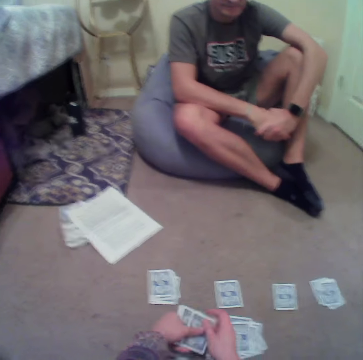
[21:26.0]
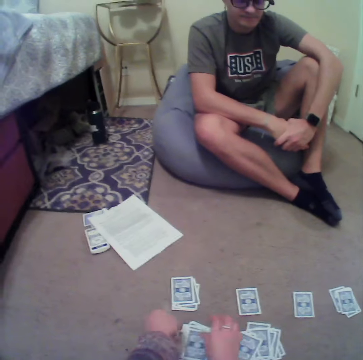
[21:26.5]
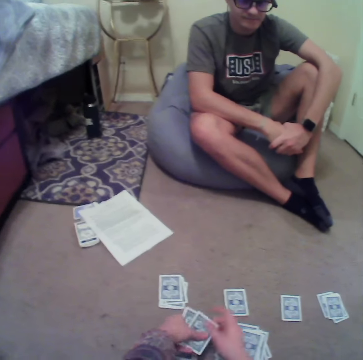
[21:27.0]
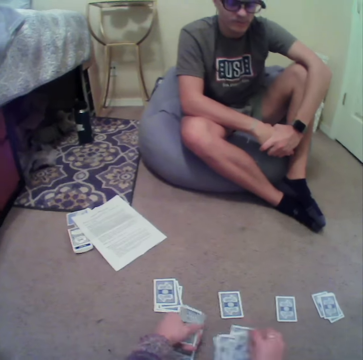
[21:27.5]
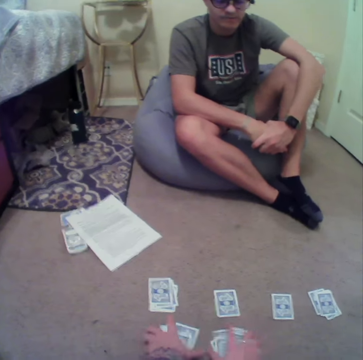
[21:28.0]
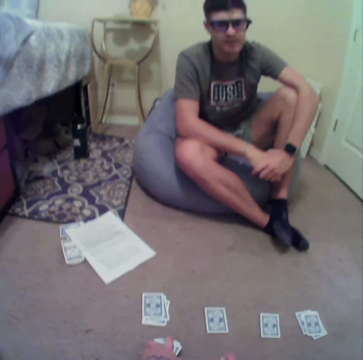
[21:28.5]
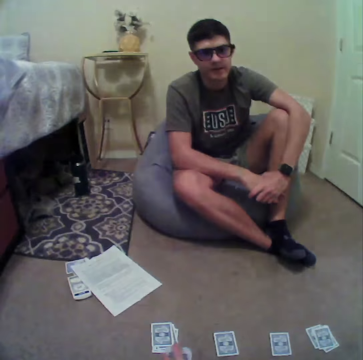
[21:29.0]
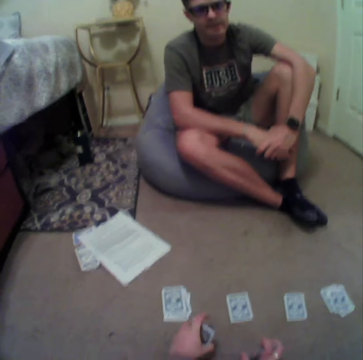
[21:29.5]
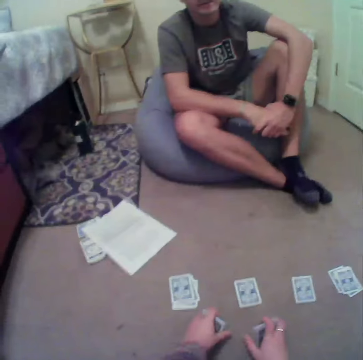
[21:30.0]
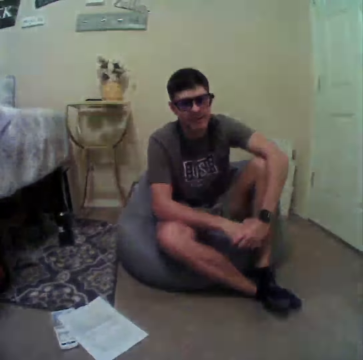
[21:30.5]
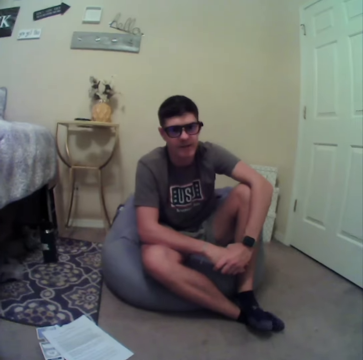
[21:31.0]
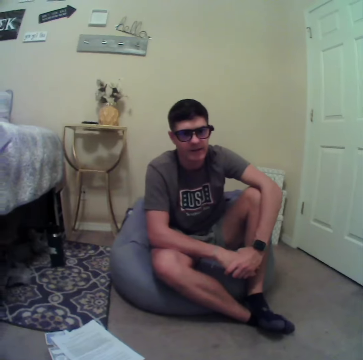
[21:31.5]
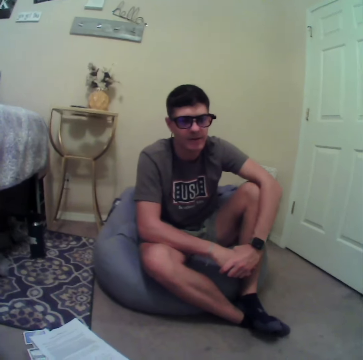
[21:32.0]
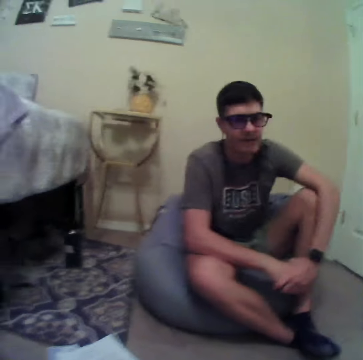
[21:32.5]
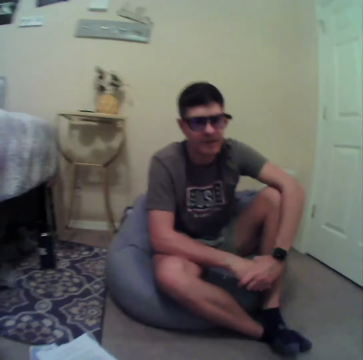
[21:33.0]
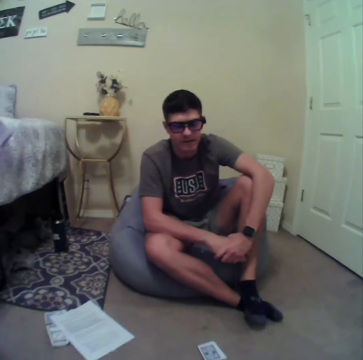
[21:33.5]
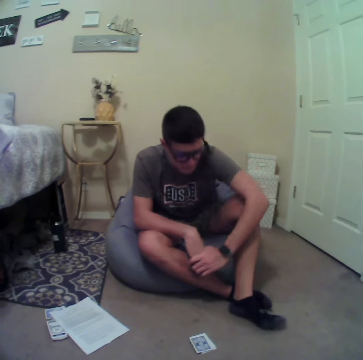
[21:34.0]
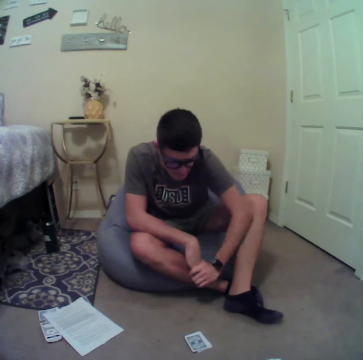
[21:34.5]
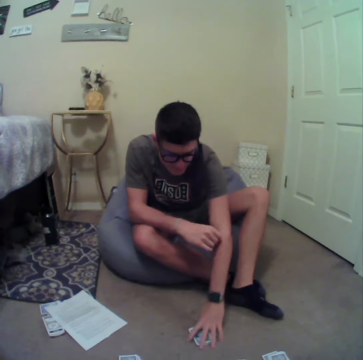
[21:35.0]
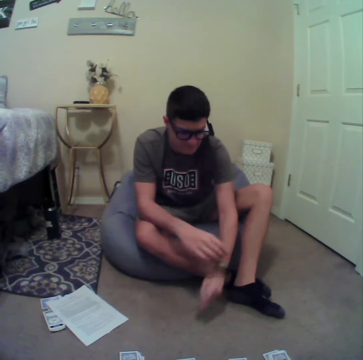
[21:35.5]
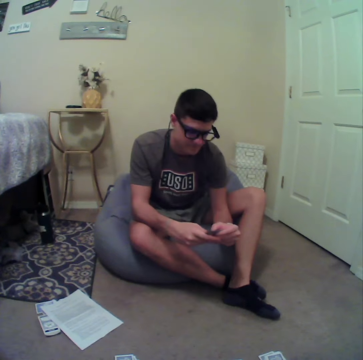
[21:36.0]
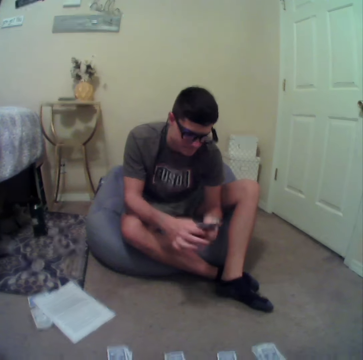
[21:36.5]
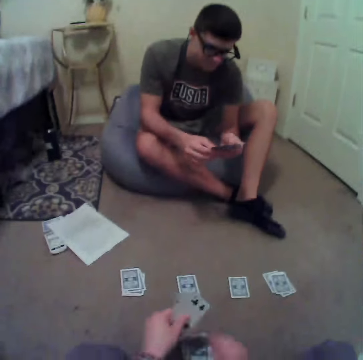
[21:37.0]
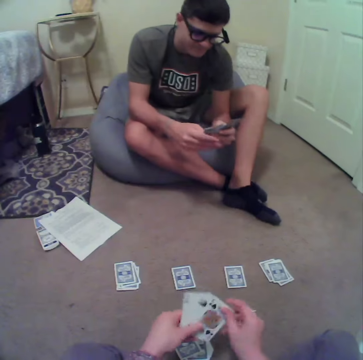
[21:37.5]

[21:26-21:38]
The camera wearer aligns cards on the floor. A person converses with the camera wearer. The person picks up the cards from the floor. The camera wearer picks up cards on the floor.

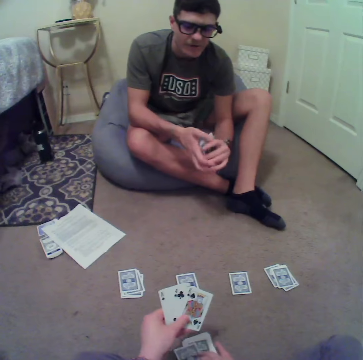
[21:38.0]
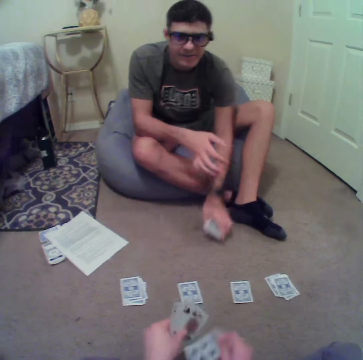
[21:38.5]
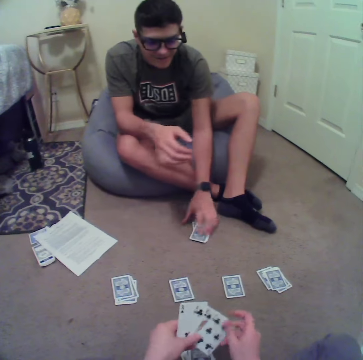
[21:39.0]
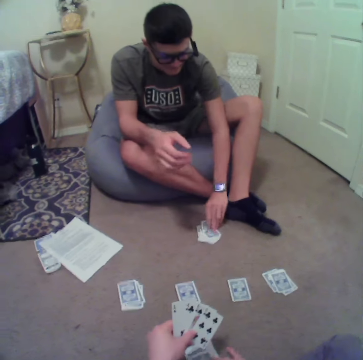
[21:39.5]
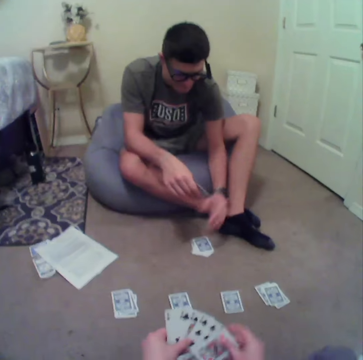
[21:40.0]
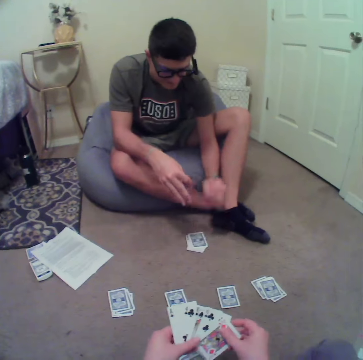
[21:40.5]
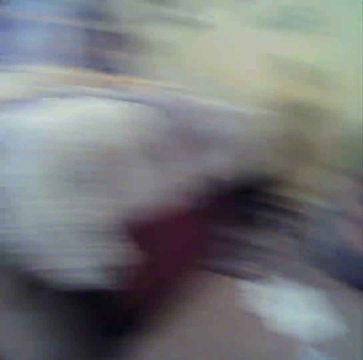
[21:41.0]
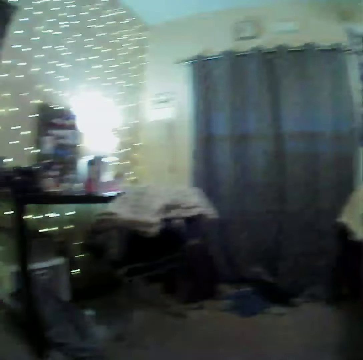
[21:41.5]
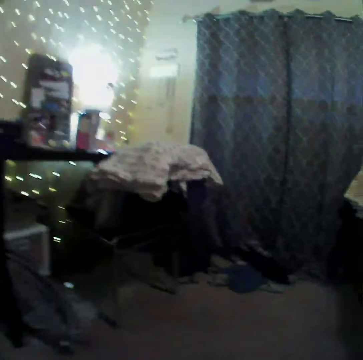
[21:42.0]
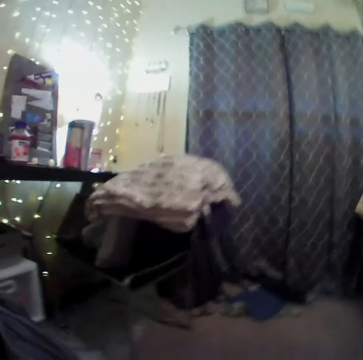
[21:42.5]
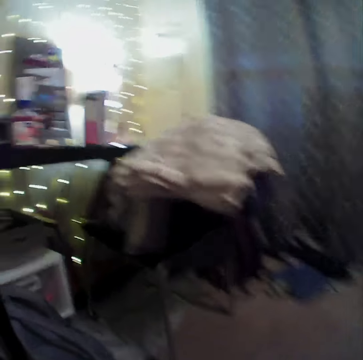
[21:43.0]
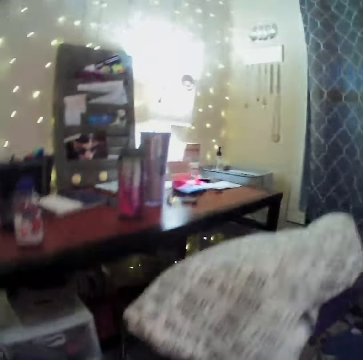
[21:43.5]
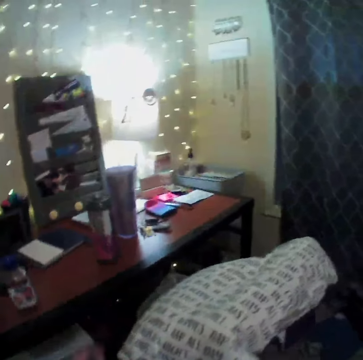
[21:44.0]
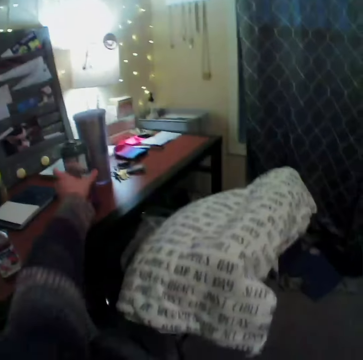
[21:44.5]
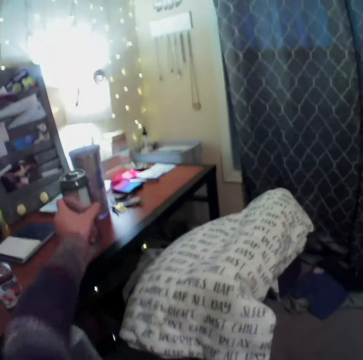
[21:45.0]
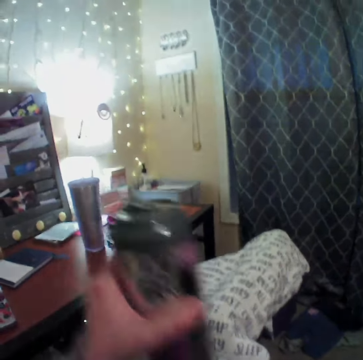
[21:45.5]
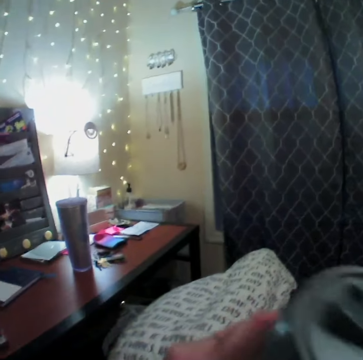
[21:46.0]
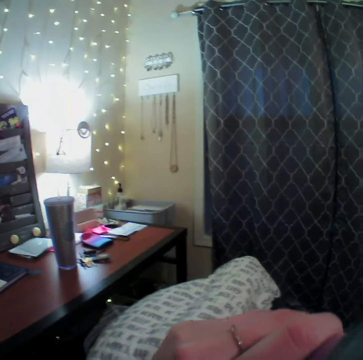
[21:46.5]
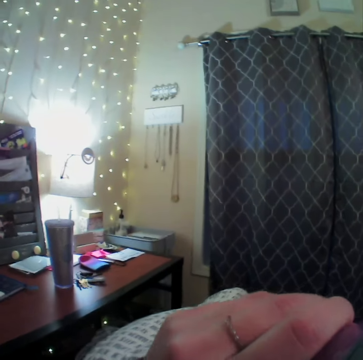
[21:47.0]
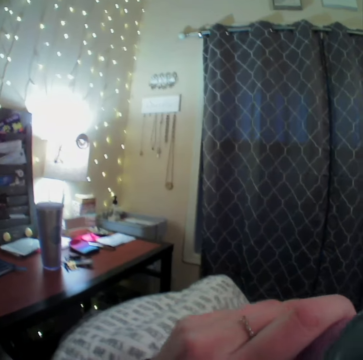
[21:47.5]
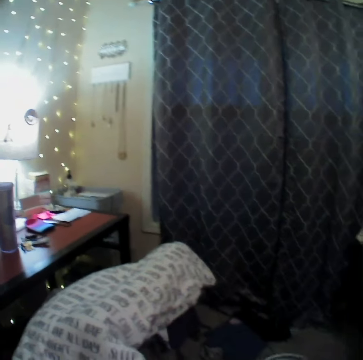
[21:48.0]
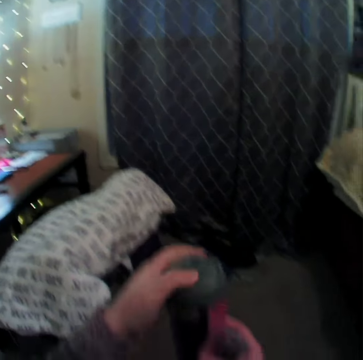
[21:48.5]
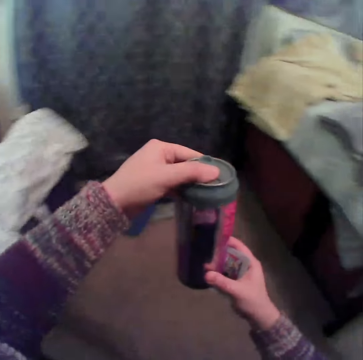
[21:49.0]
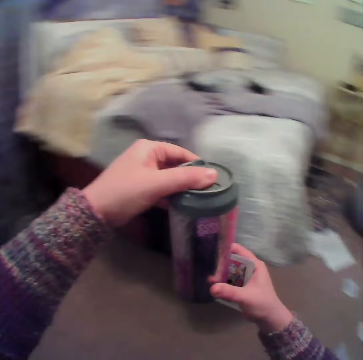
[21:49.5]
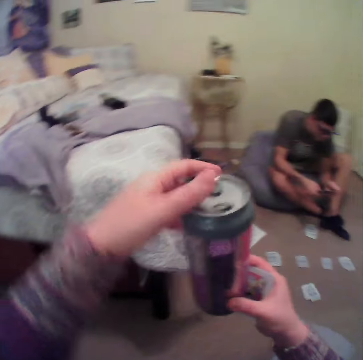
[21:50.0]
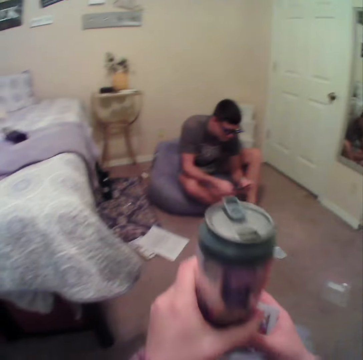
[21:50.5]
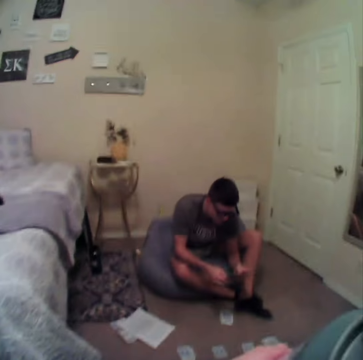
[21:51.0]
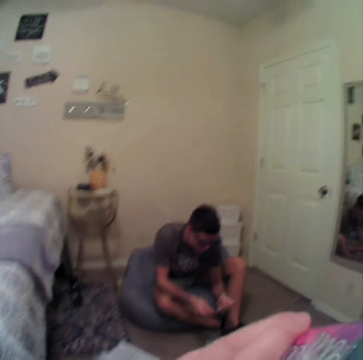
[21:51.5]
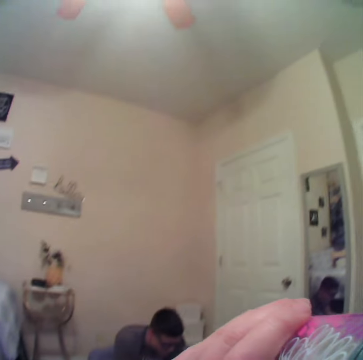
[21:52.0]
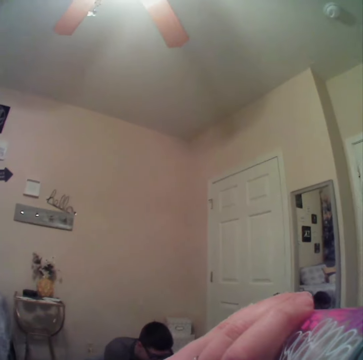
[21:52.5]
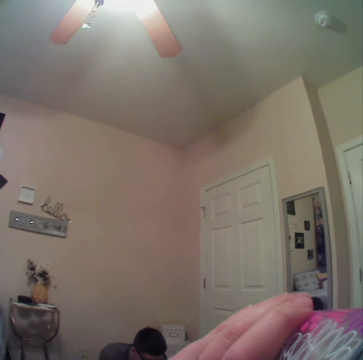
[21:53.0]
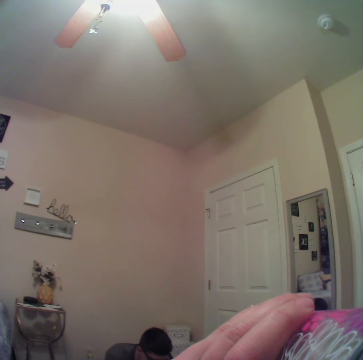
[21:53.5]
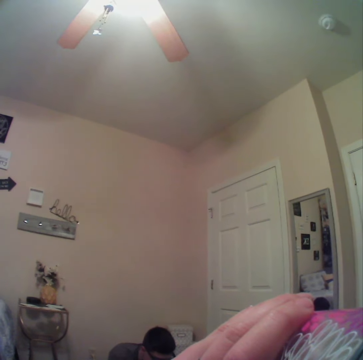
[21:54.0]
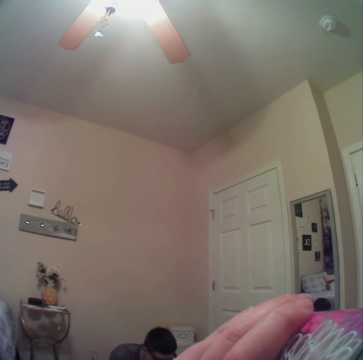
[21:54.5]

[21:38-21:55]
A person puts cards on the floor and picks up cards on the floor. The camera wearer aligns the cards on the hands. They walk around a room. They pick up a bottle of water or can of drink on a table. They drink the water. They walk in the room. They drink the water.

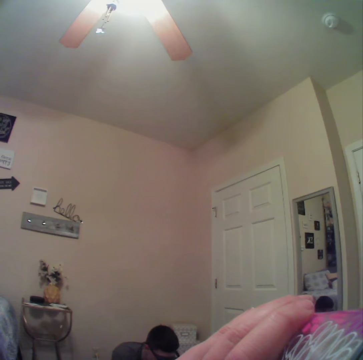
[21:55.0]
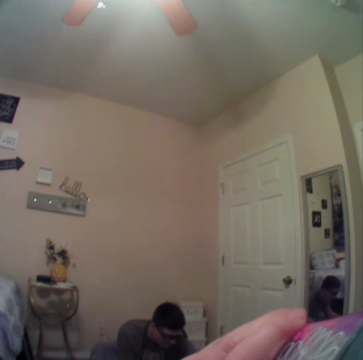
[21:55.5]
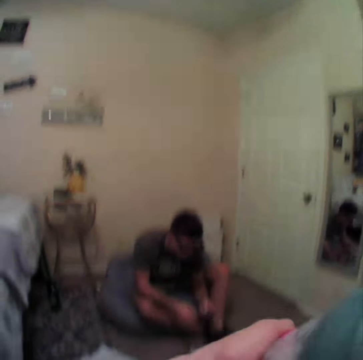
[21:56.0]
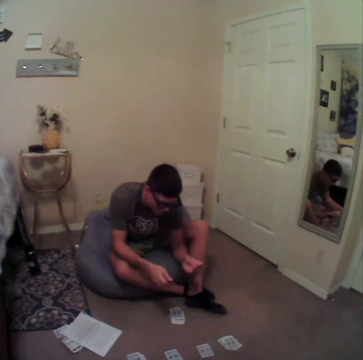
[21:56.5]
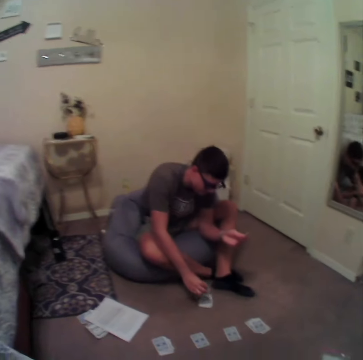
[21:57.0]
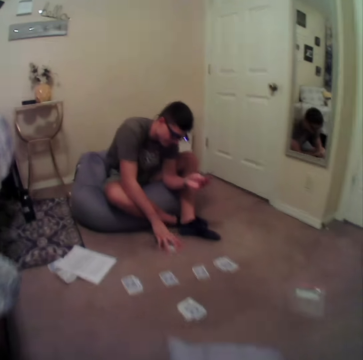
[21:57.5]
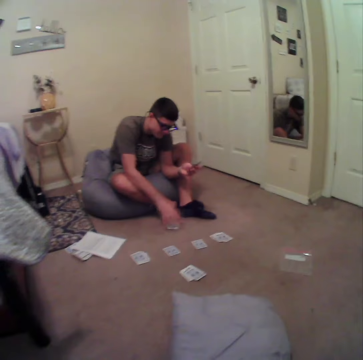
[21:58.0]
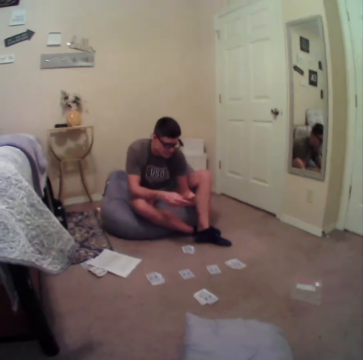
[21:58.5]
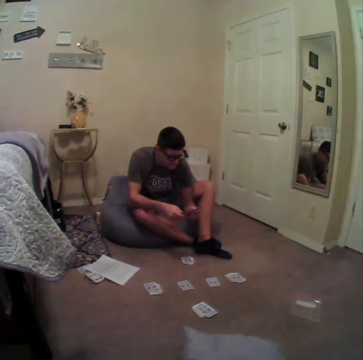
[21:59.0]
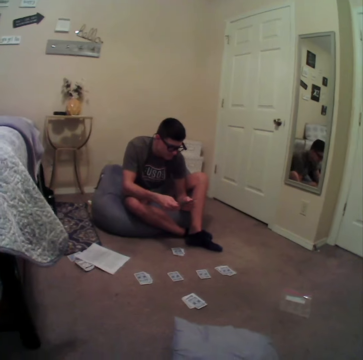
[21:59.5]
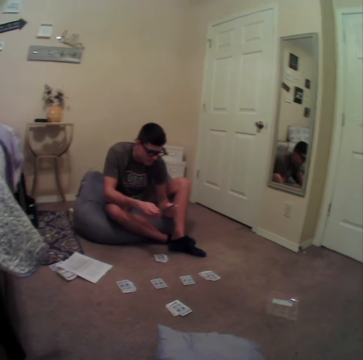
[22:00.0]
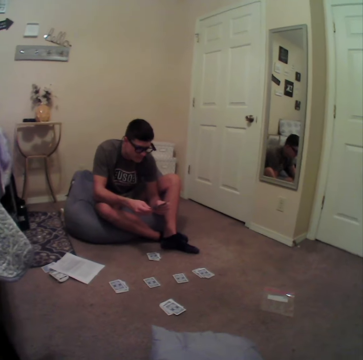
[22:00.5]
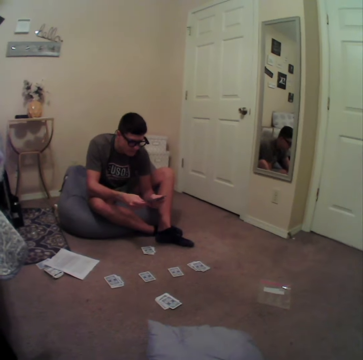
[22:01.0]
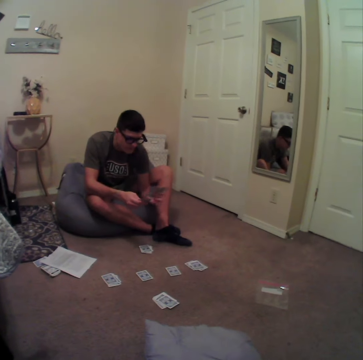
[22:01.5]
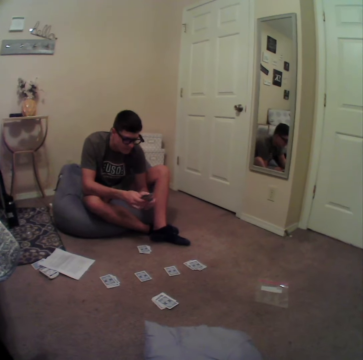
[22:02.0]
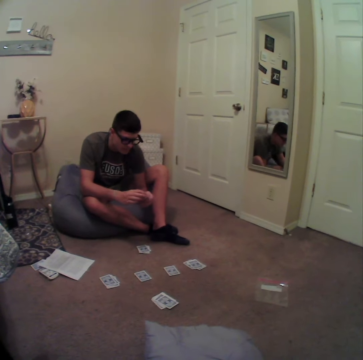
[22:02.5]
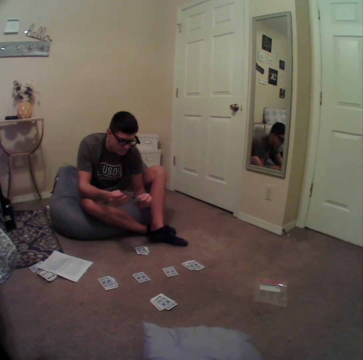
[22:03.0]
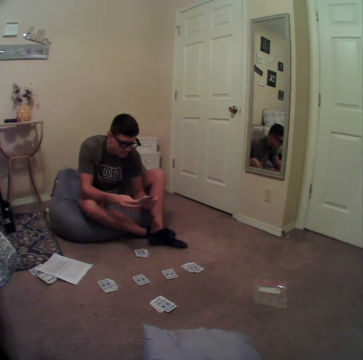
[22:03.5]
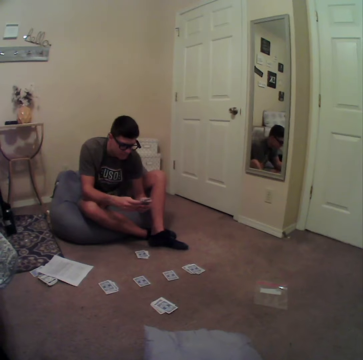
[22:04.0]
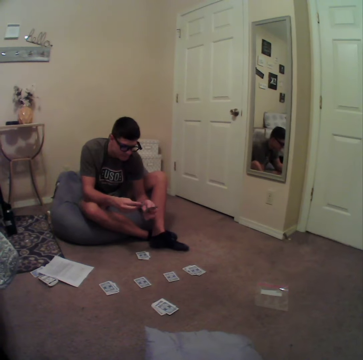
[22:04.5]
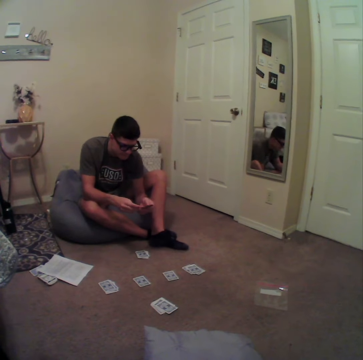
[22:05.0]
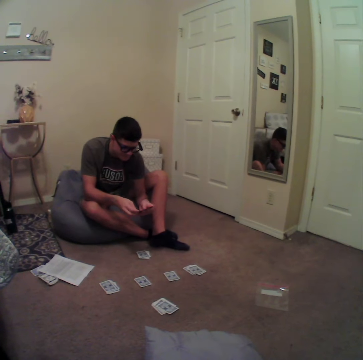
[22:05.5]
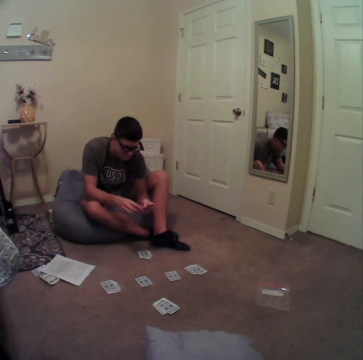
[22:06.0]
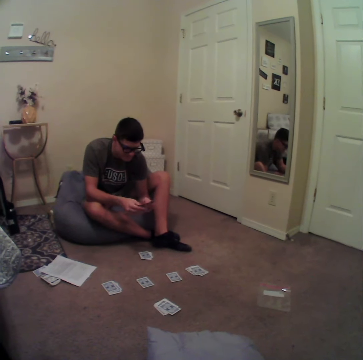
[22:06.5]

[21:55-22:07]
A man puts cards on the floor. The man aligns the cards on the floor. The camera wearer stares at the man.
